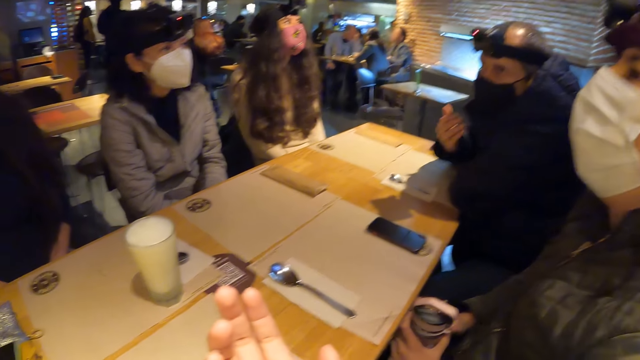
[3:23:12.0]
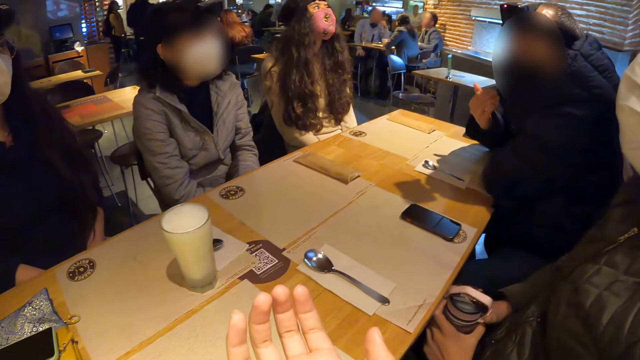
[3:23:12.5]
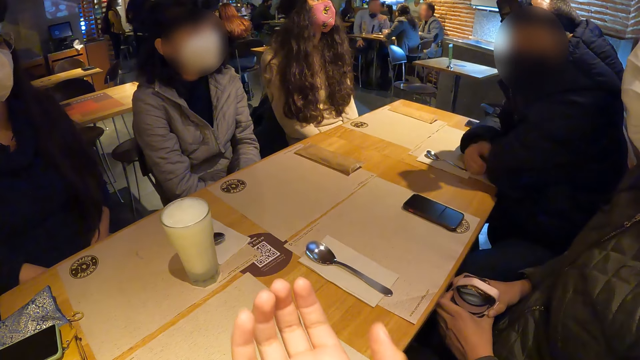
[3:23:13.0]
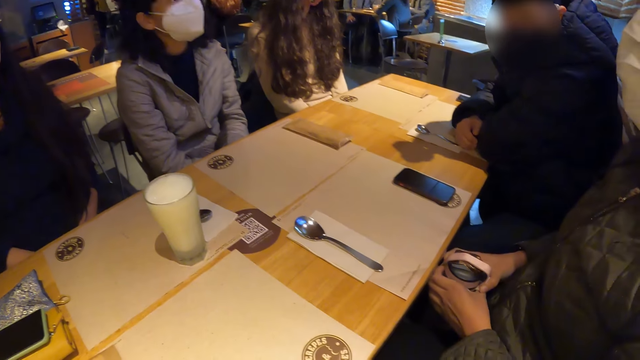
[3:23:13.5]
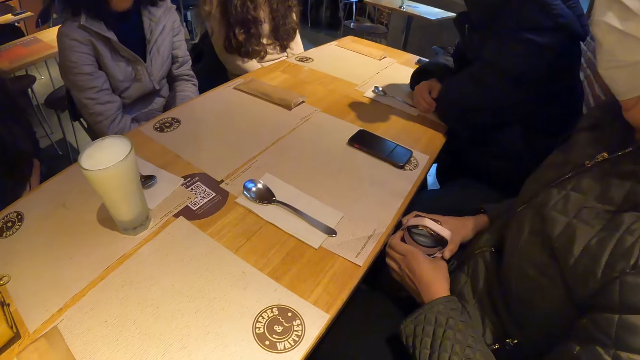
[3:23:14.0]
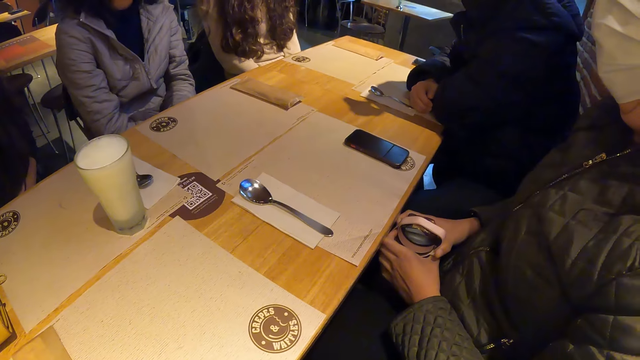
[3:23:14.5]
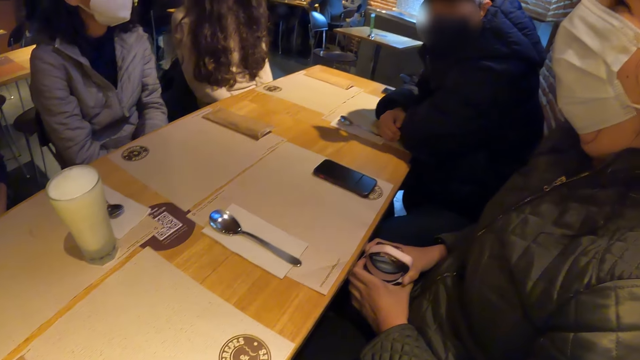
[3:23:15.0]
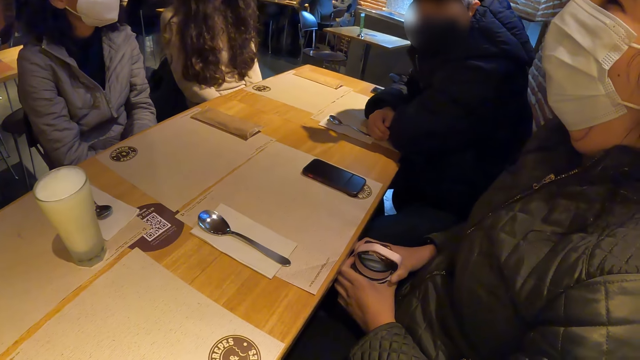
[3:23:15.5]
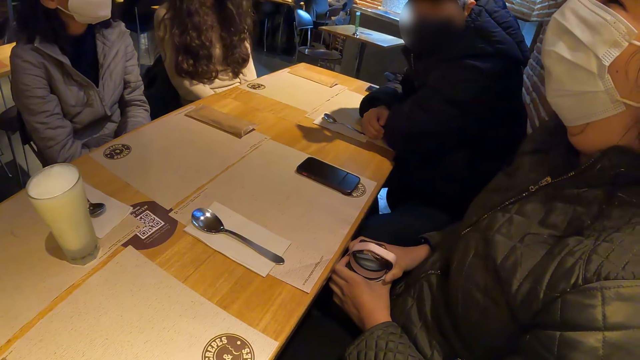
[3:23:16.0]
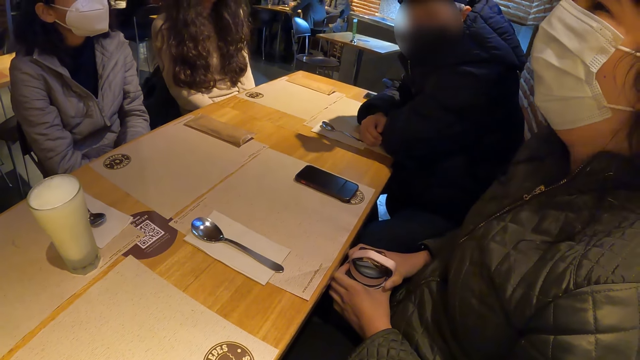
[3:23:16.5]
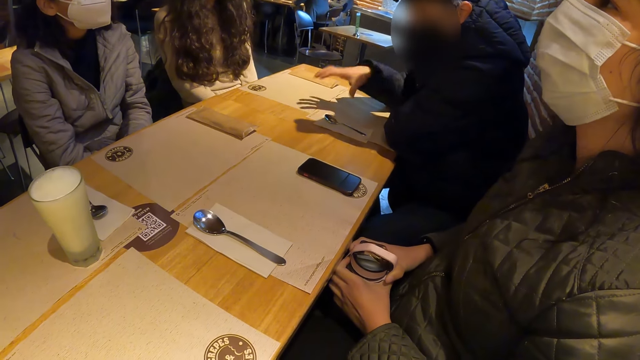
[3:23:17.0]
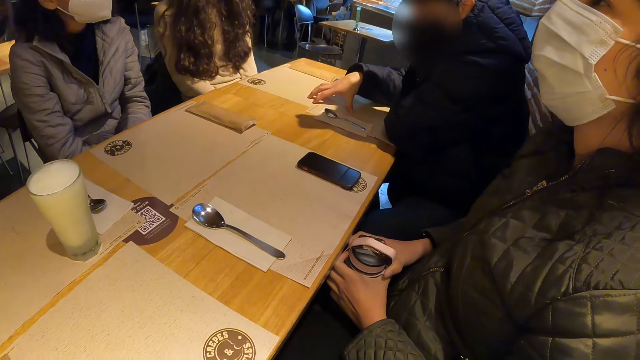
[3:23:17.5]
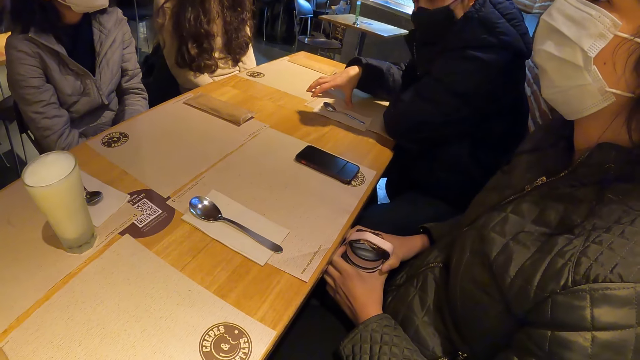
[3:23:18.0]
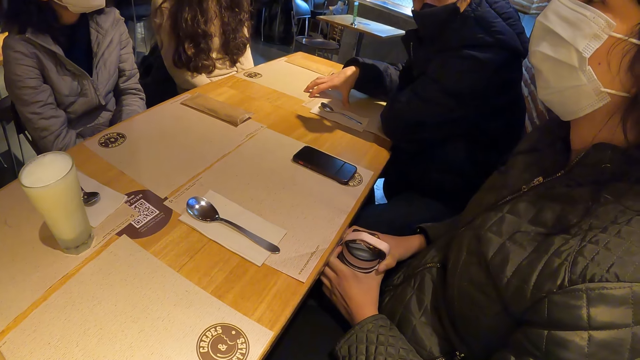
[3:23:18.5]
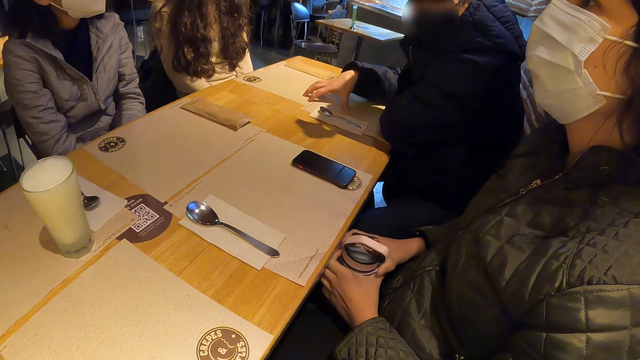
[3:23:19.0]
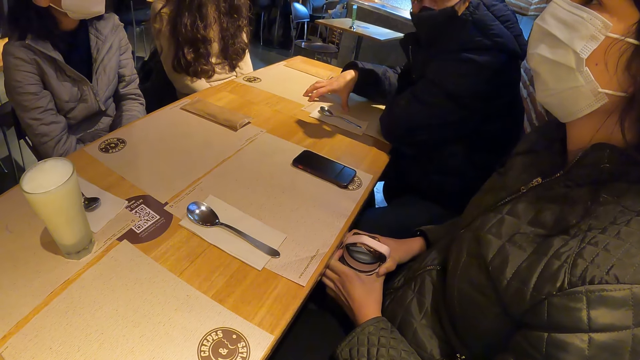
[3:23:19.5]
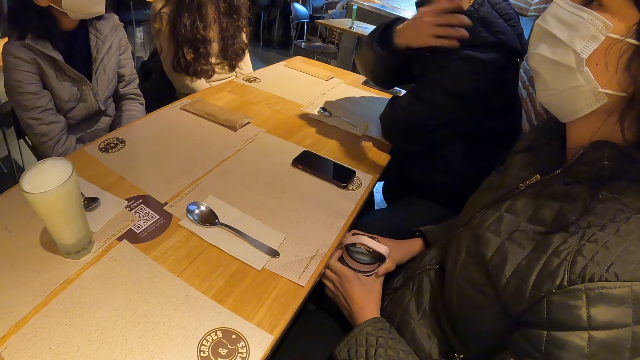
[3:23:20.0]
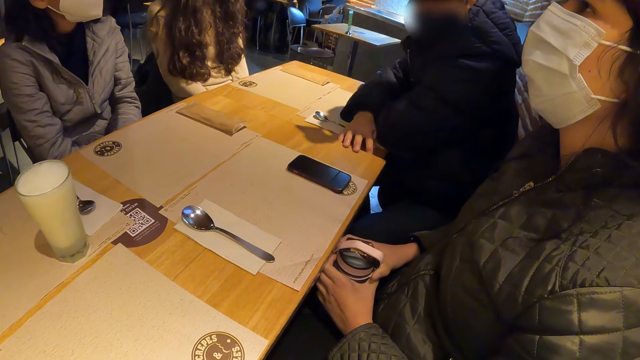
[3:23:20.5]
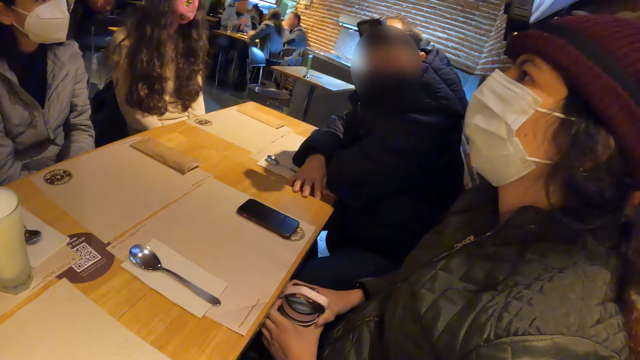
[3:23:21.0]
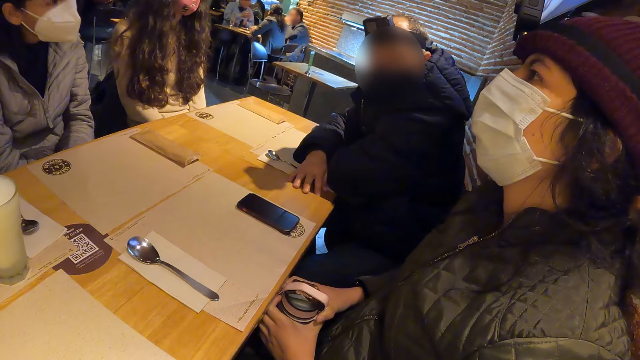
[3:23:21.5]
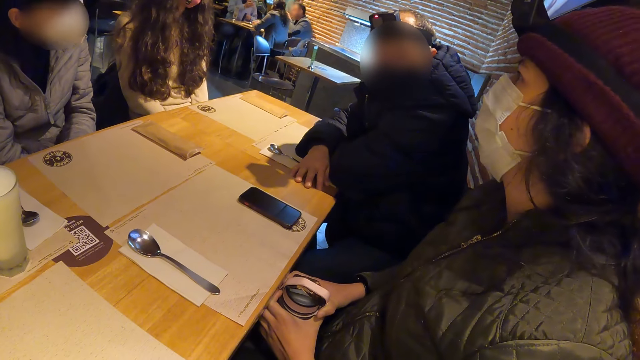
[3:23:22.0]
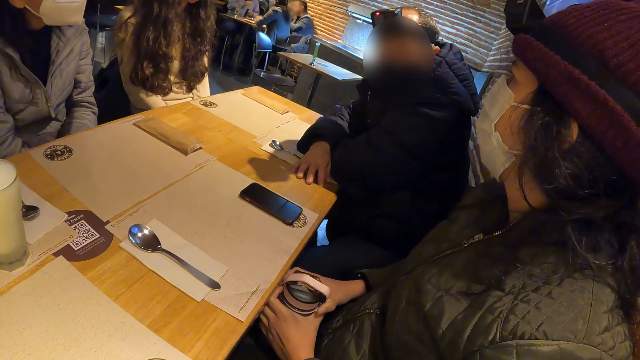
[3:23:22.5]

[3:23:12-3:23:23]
A man uses gestures. The camera wearer uses gestures. A woman looks around. Another man places his right hand on the table. The camera wearer looks around. The first man uses gestures again. The other man places his right hand on the table repeatedly.

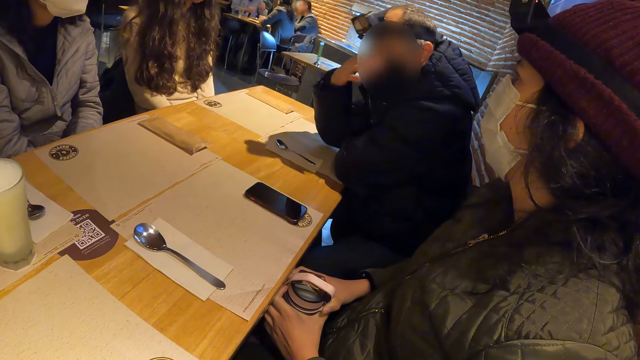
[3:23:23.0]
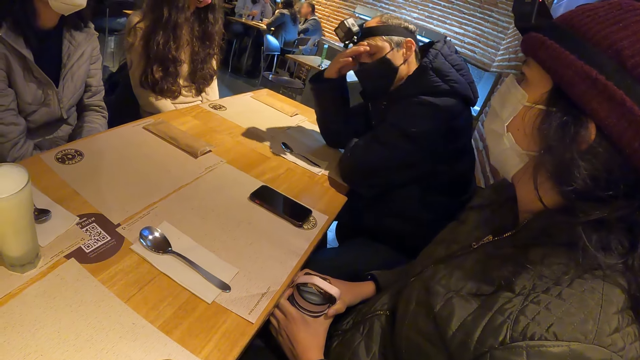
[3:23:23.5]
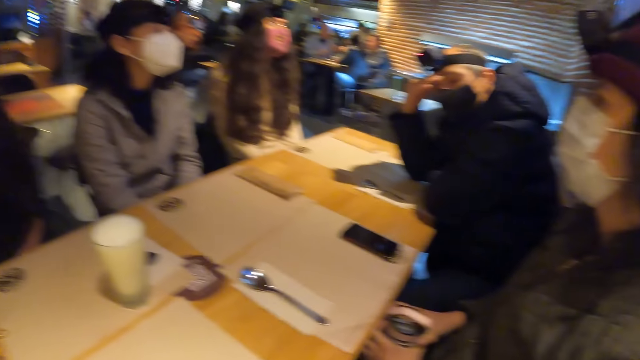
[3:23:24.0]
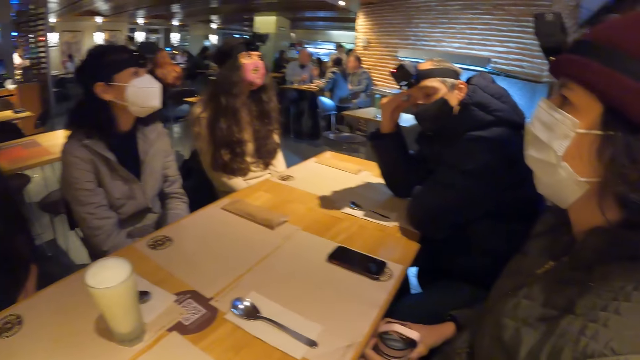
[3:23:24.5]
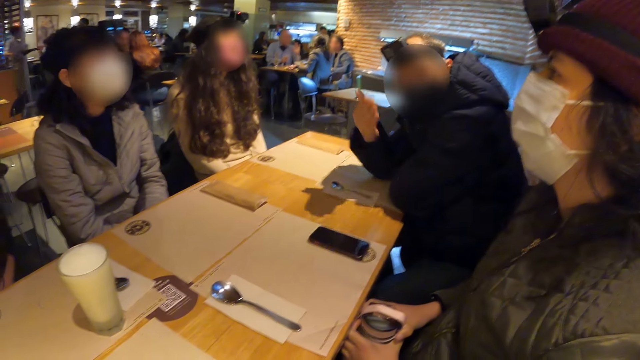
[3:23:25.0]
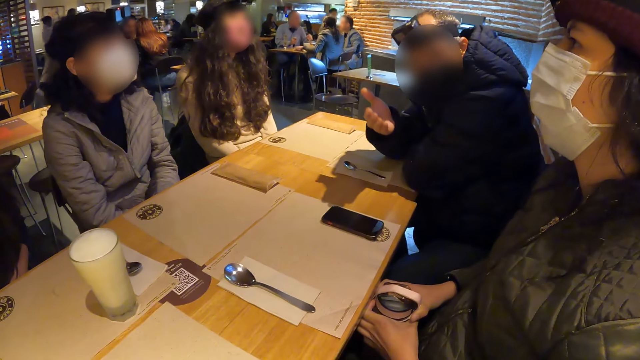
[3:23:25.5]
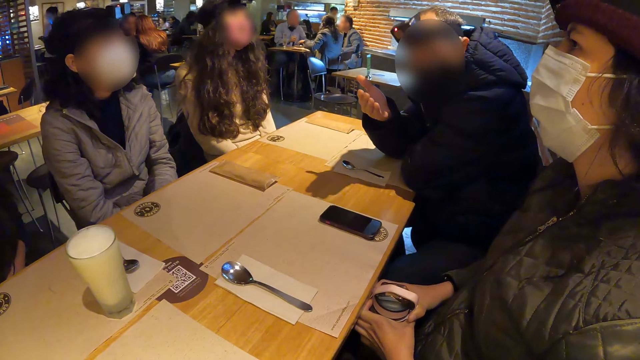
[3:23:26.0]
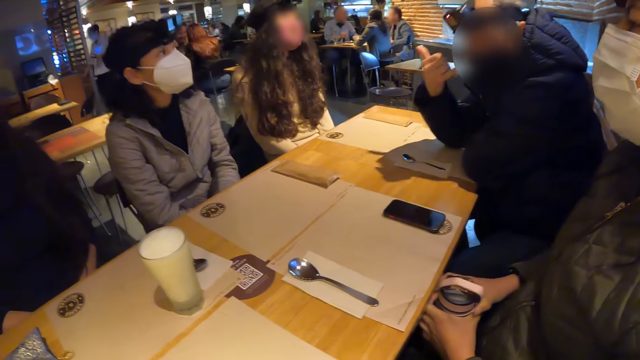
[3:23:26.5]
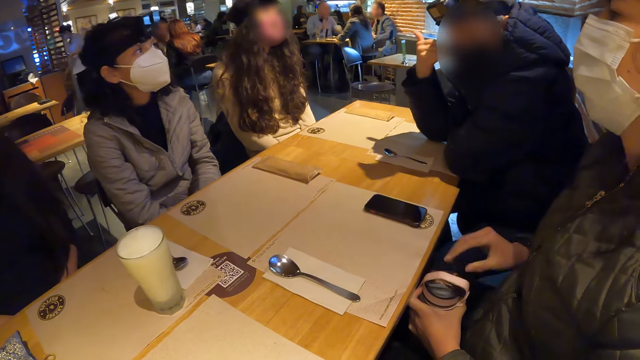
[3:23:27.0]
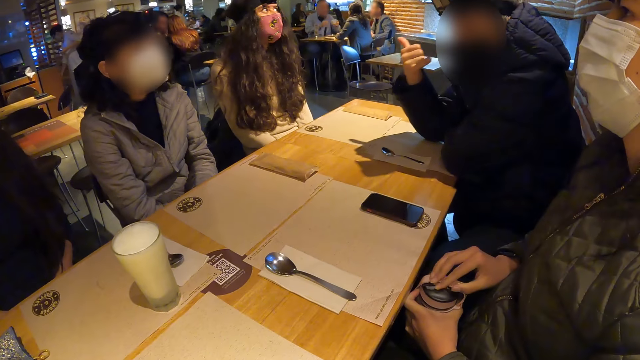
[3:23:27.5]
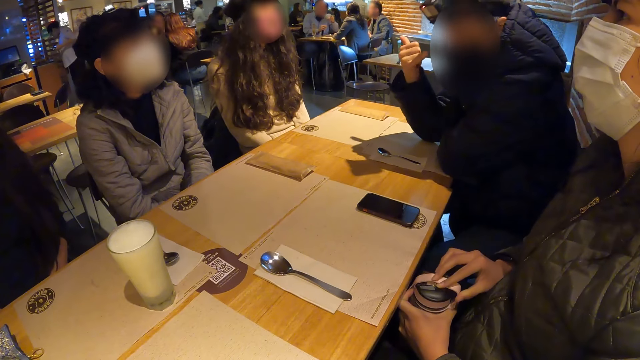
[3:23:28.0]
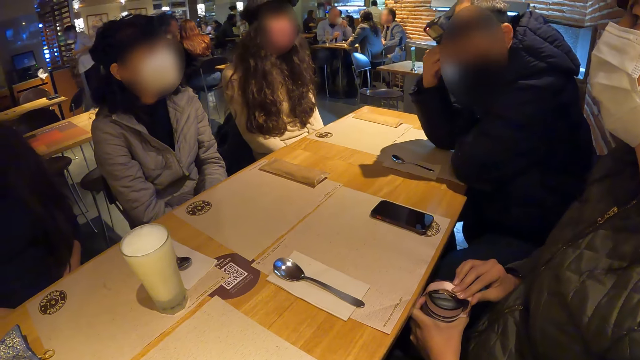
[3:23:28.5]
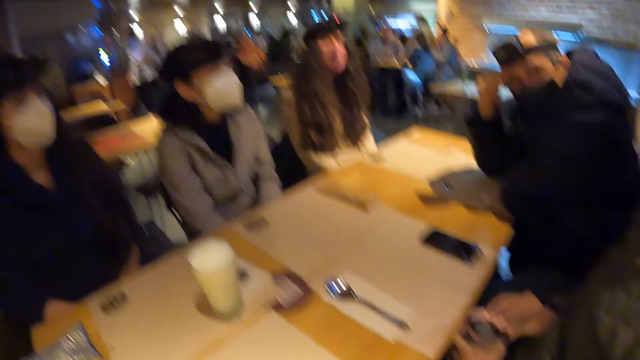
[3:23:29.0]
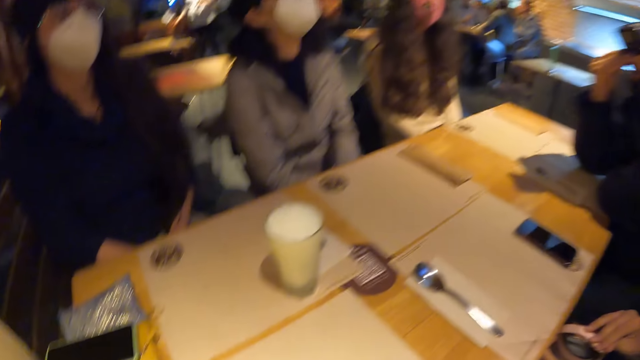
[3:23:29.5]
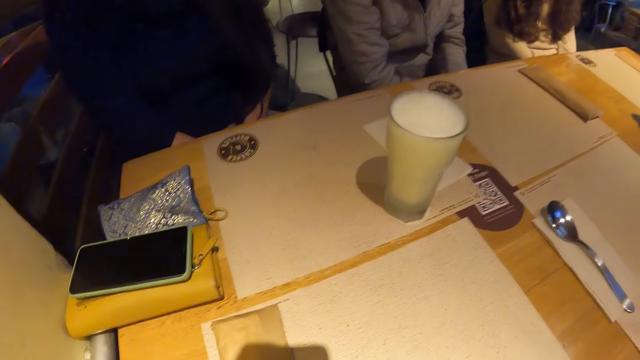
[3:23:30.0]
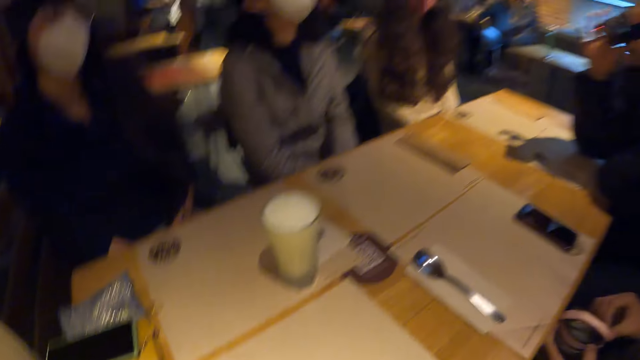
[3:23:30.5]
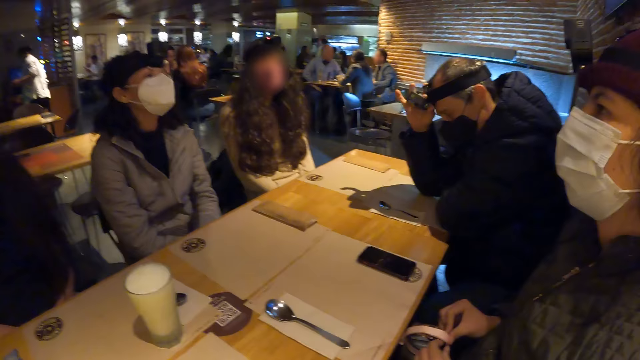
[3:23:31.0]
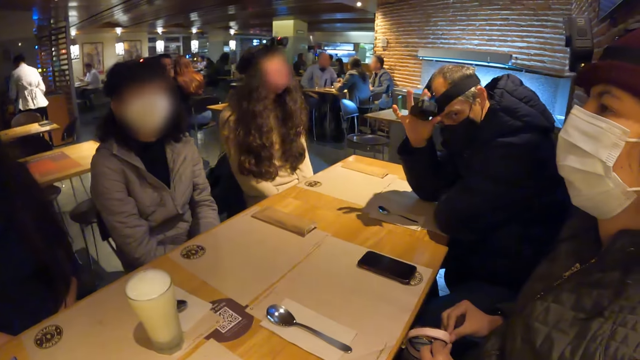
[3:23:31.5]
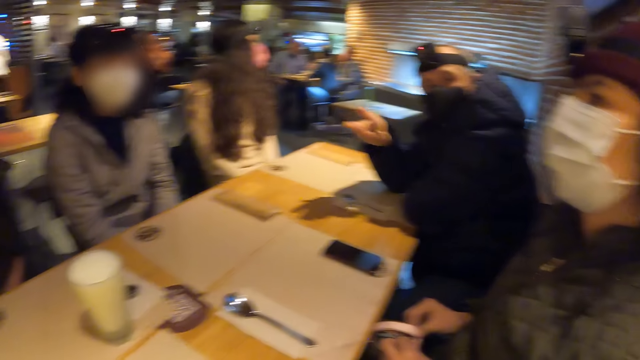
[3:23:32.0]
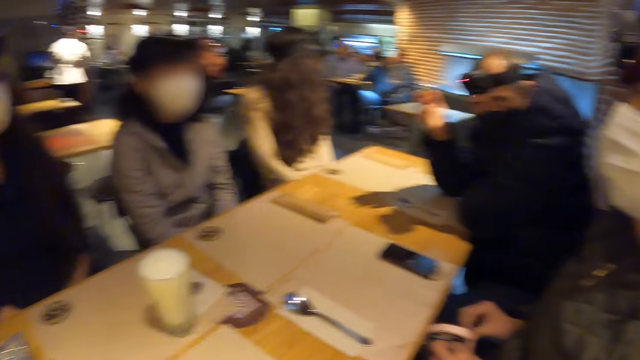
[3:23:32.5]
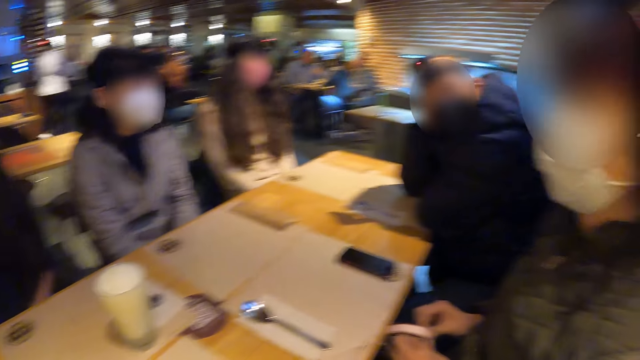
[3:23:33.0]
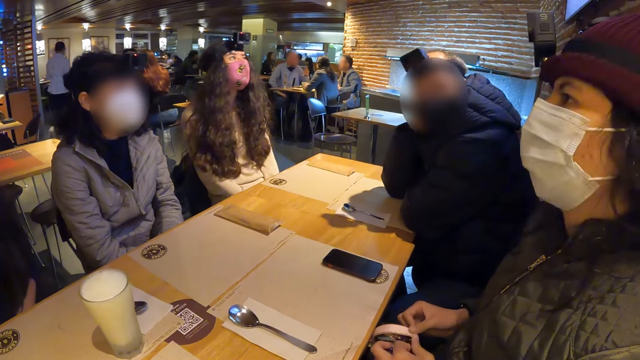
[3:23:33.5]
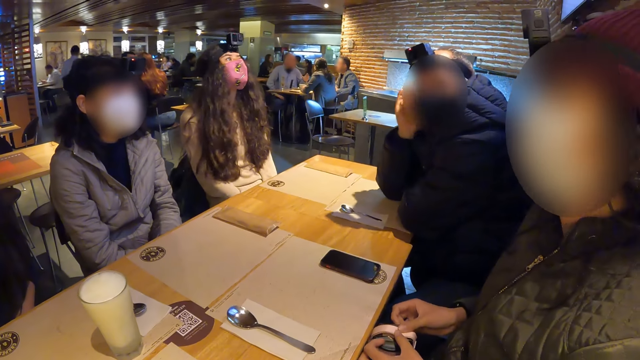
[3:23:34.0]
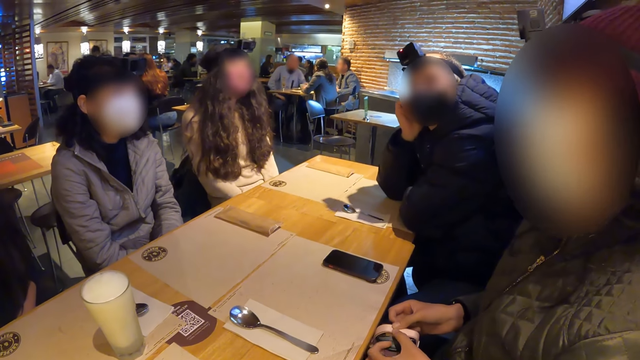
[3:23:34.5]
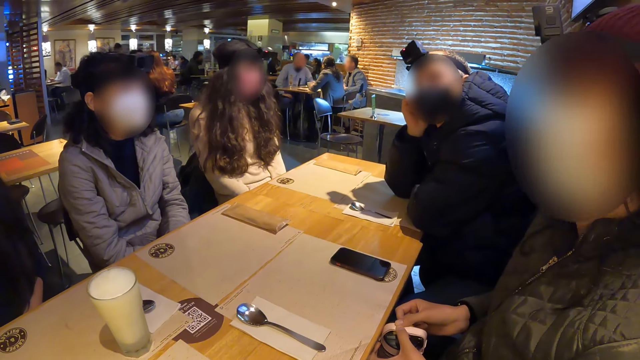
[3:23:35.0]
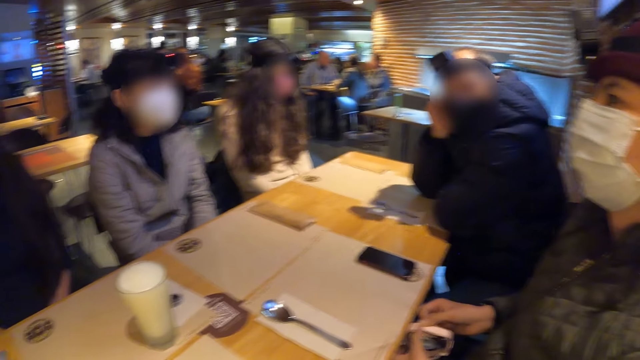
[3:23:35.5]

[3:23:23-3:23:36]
The man places his right hand on his face. A woman looks around. The man uses gestures. Another woman places her right hand on the water bottle on her legs. The man places his right hand on his face again. He adjusts the camera on his head with his right hand. The other woman holds the water bottle on her legs with her left hand. The man uses gestures. He touches his head with his right hand. He places his right hand on his face.
